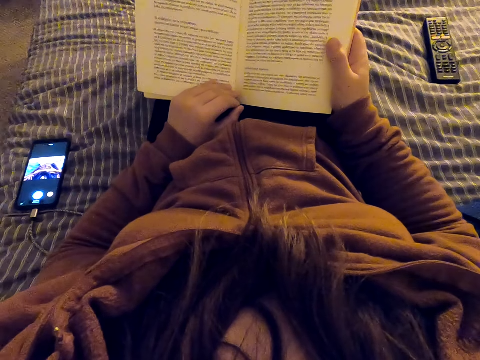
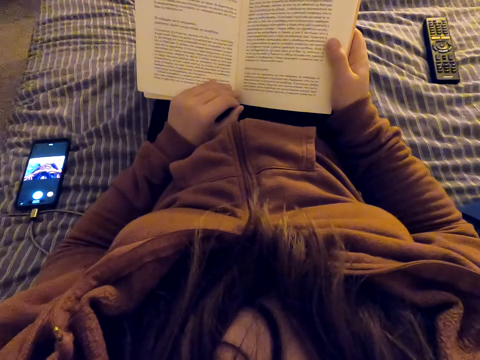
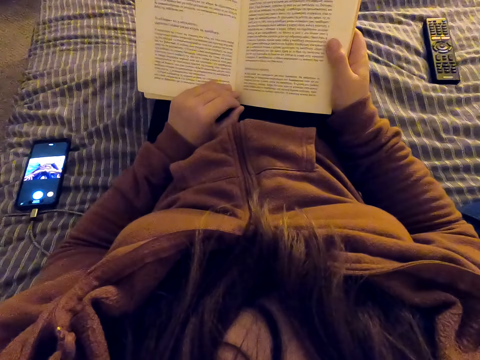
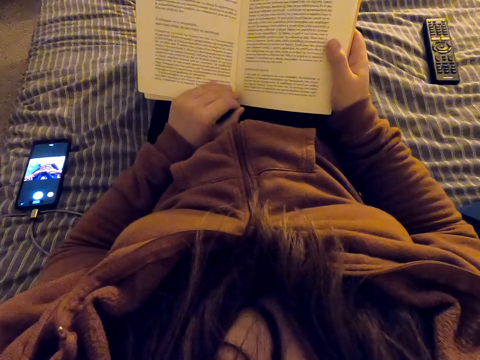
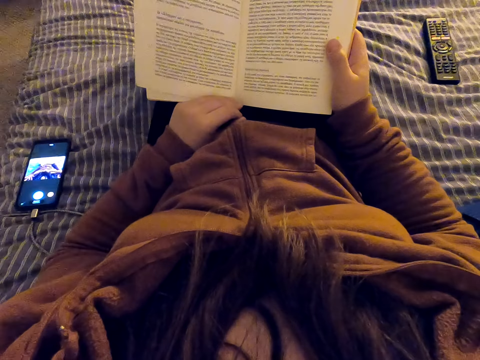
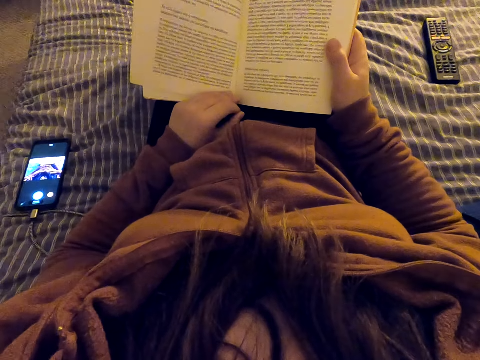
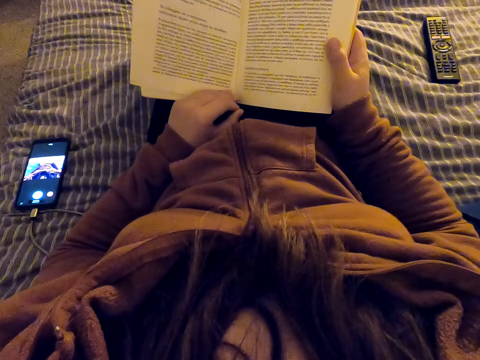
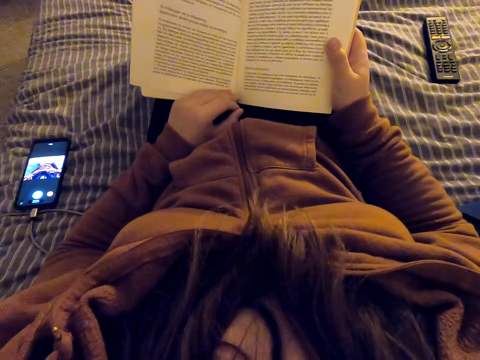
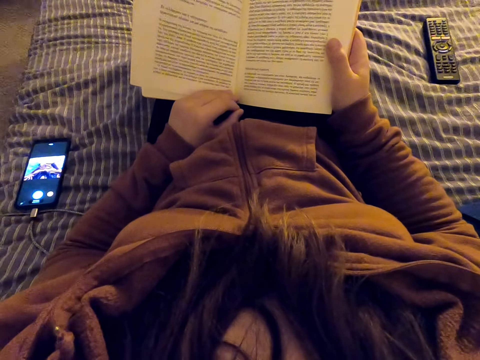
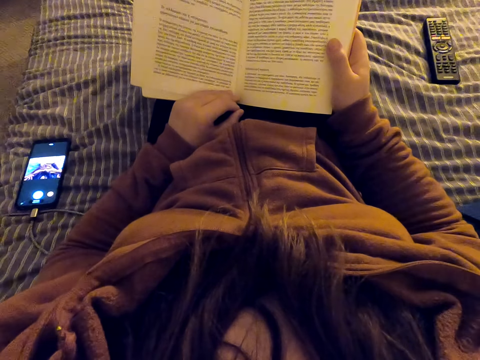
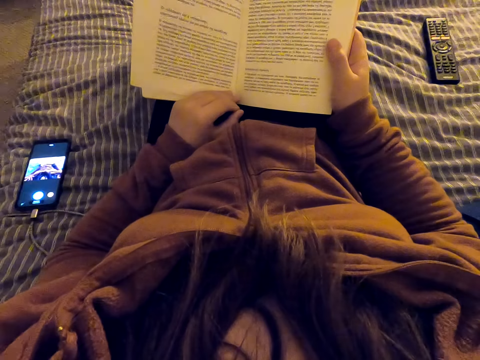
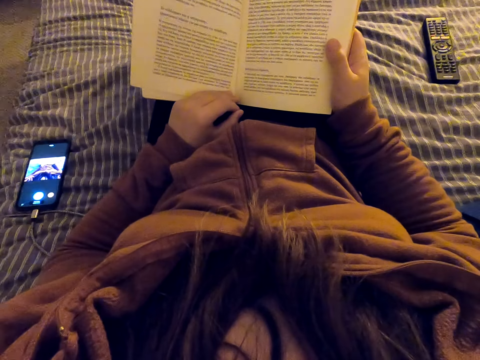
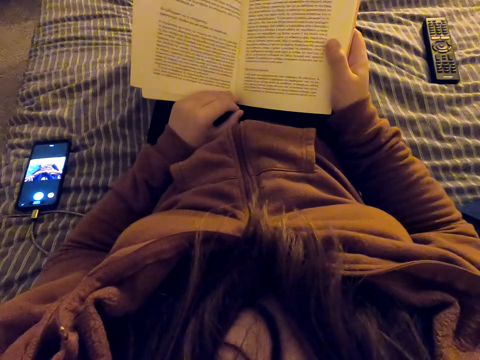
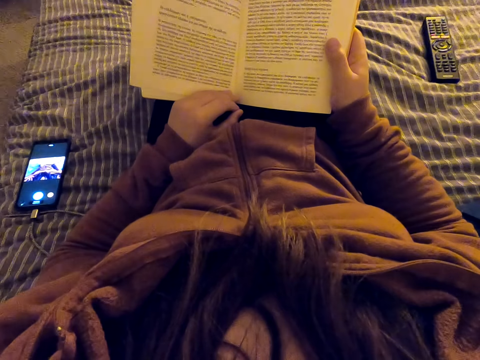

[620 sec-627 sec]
The camera wearer moves the left hand.

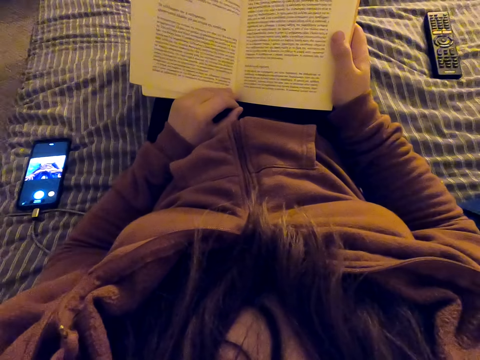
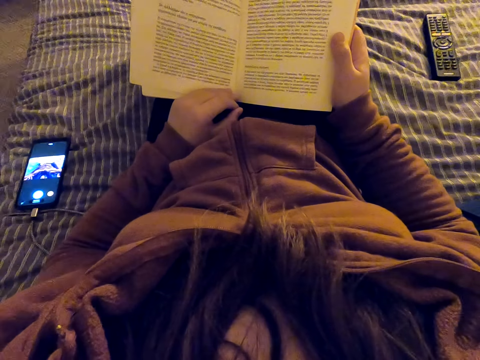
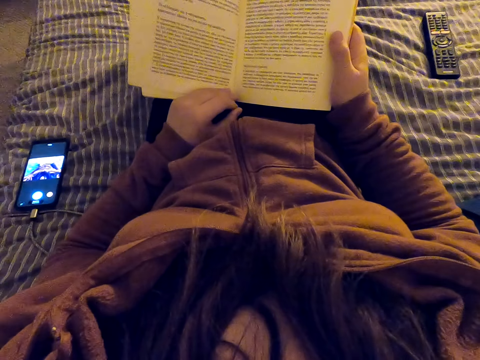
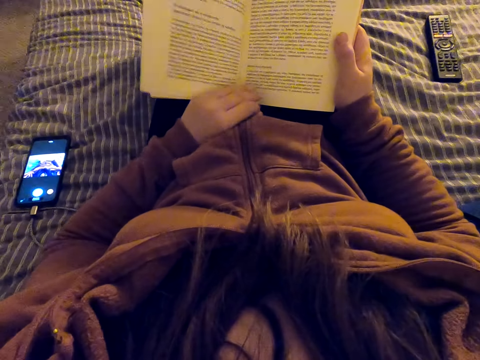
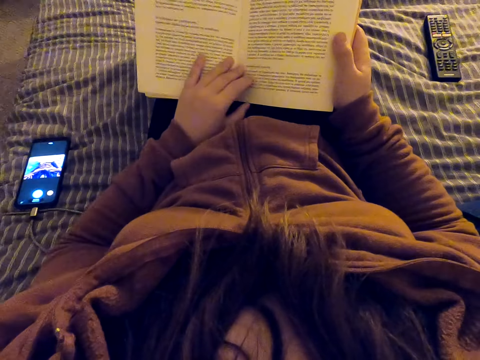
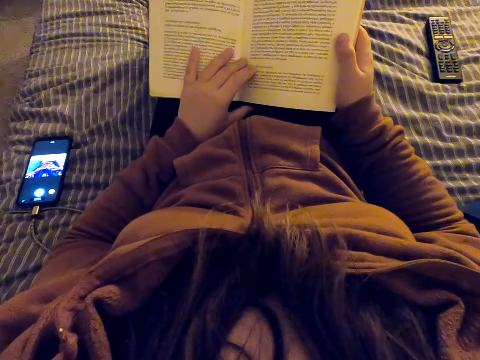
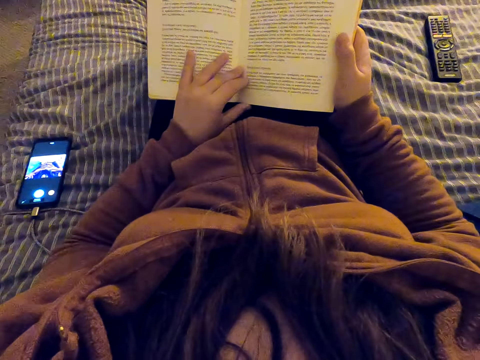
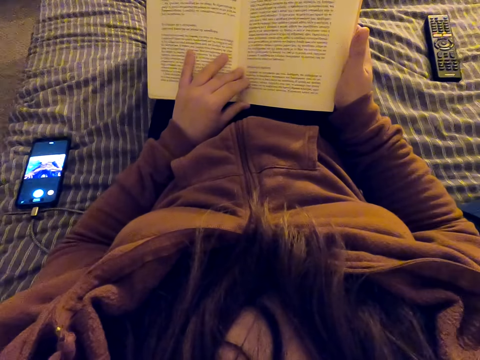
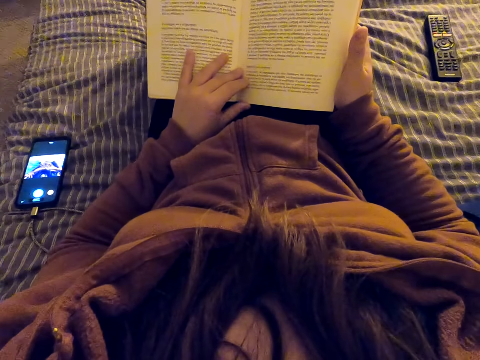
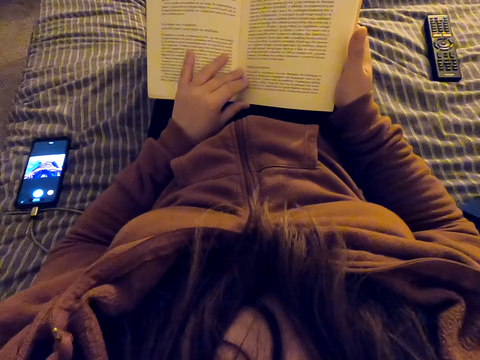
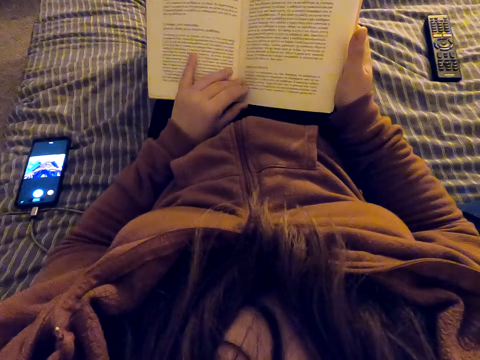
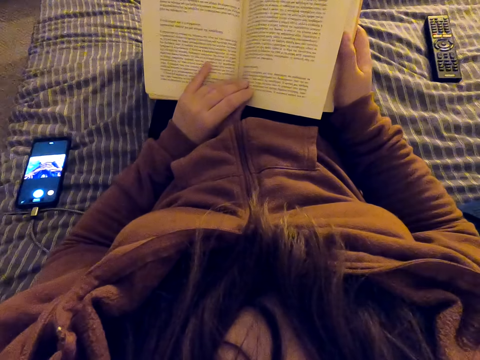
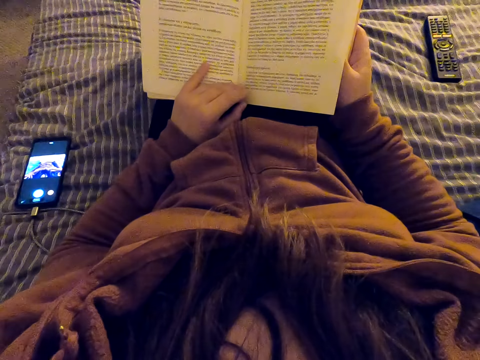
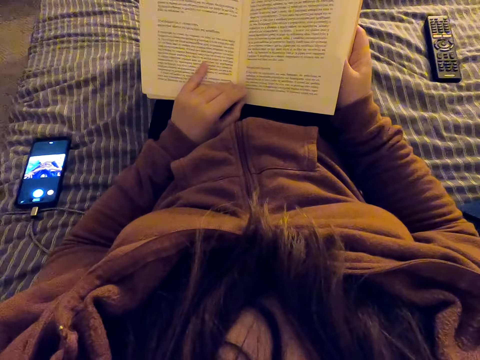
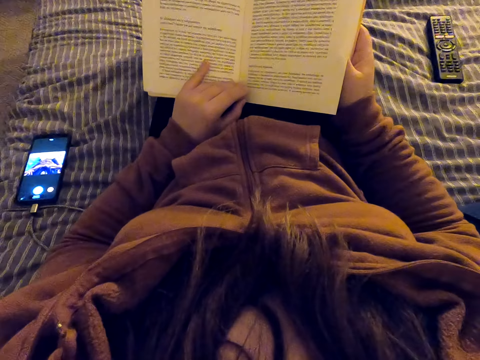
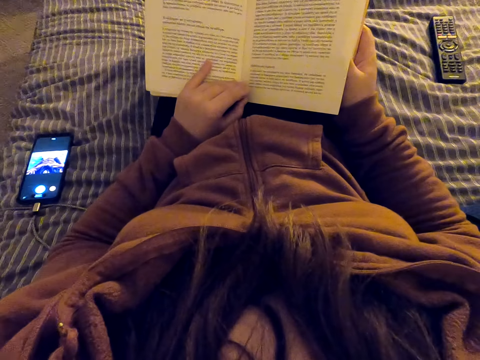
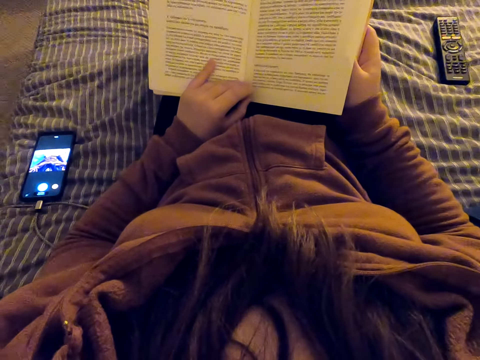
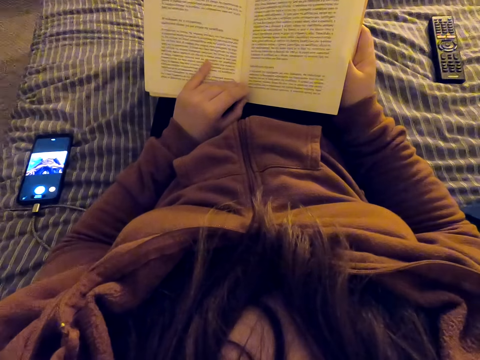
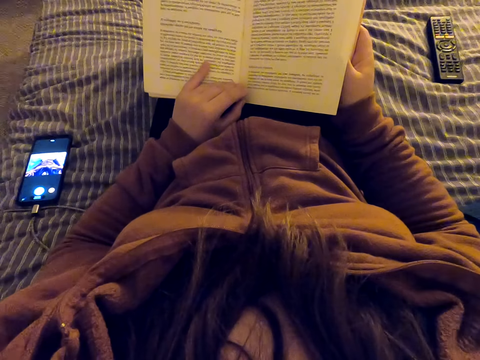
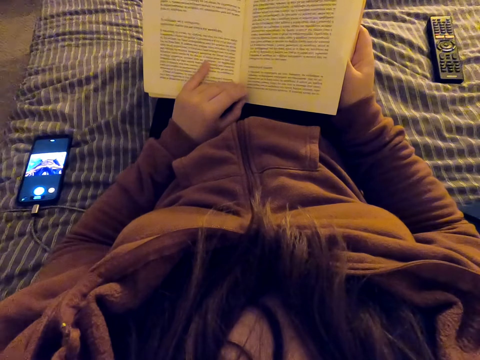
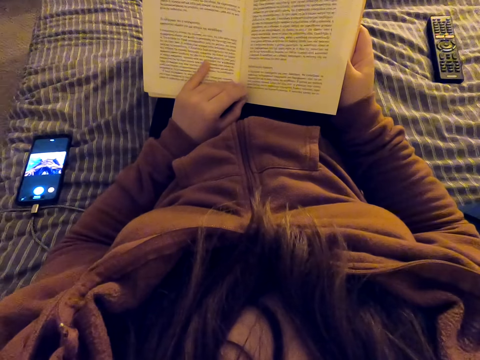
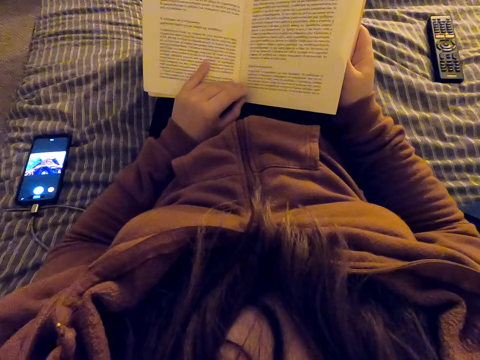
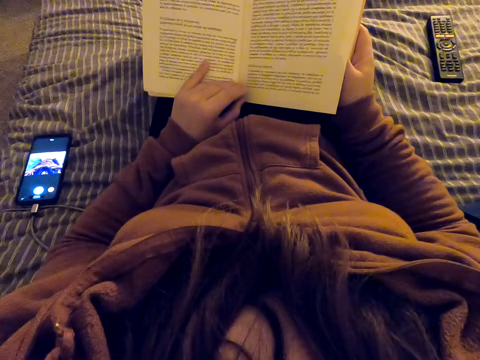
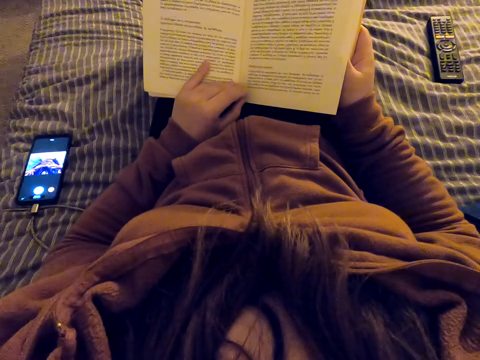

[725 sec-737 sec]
The camera wearer straightens a hand. They move the right hand. They read a book. They lift a page. They align a page of the book. They read the book.

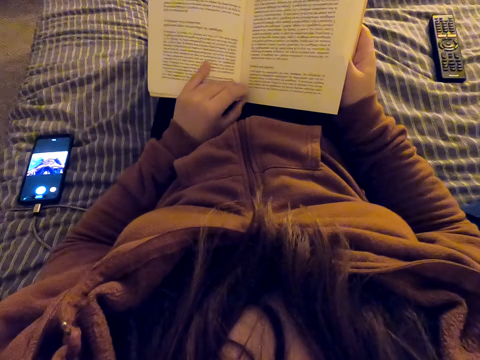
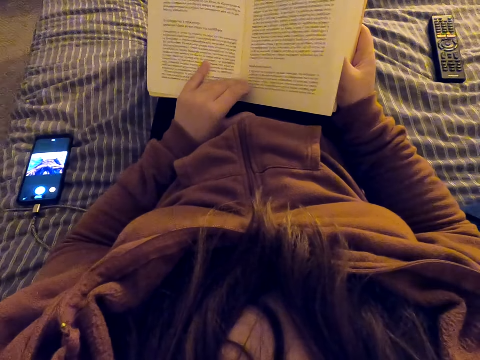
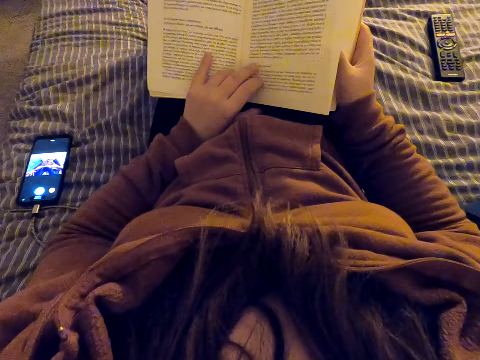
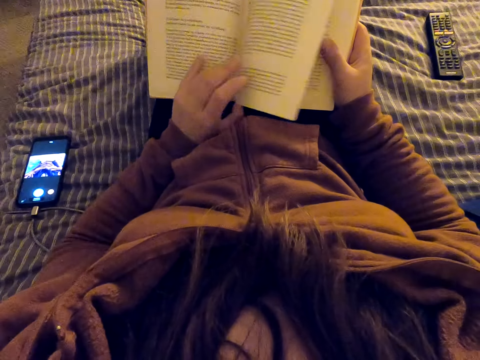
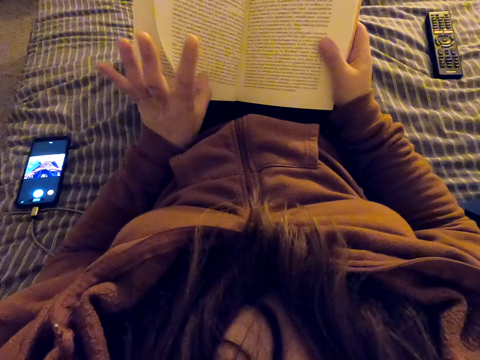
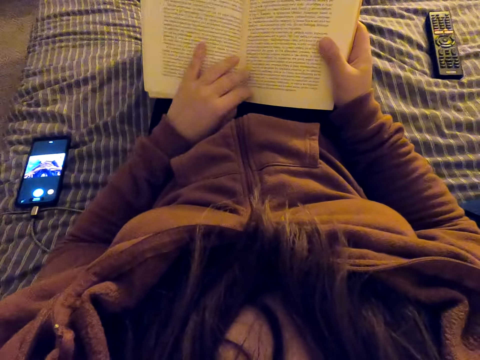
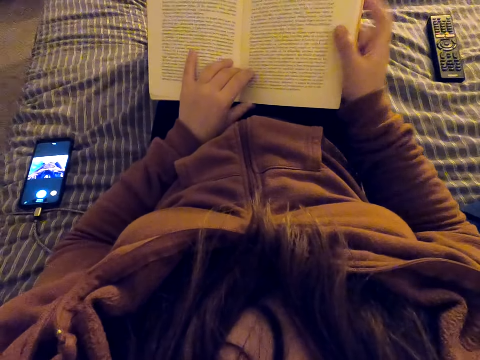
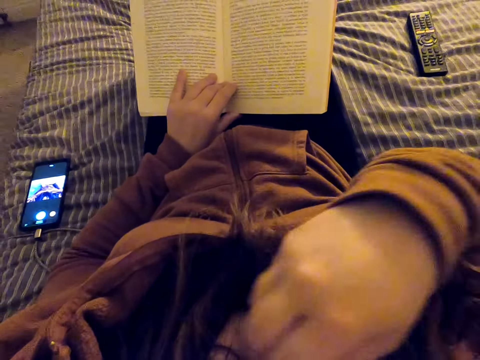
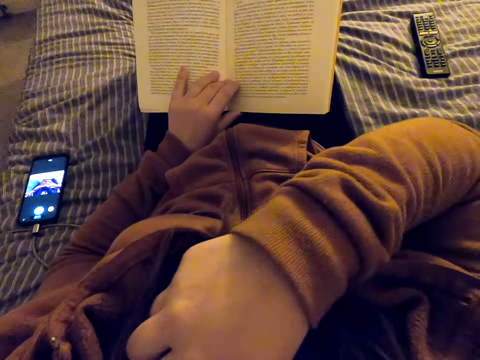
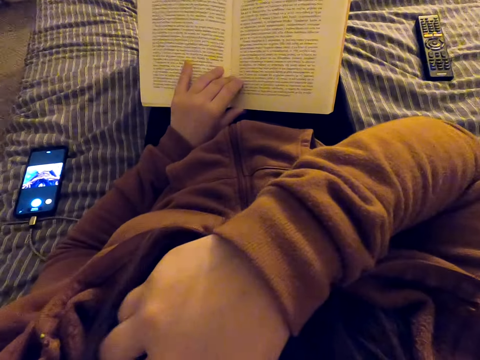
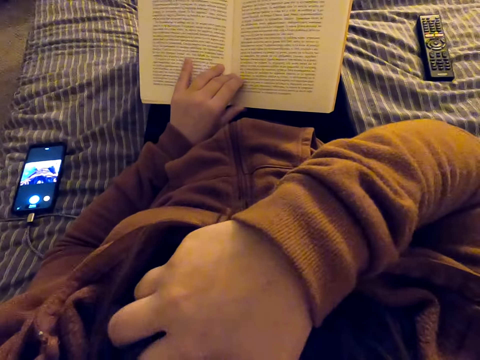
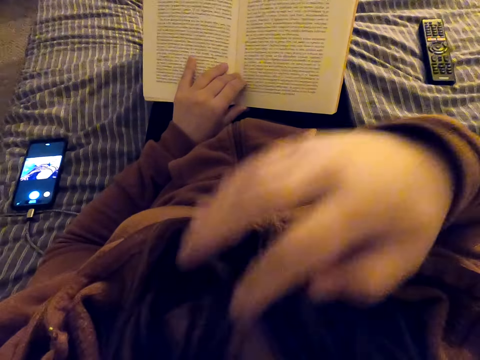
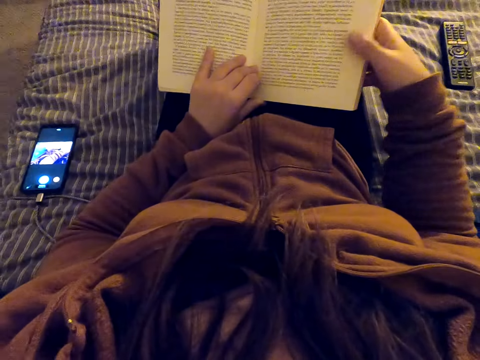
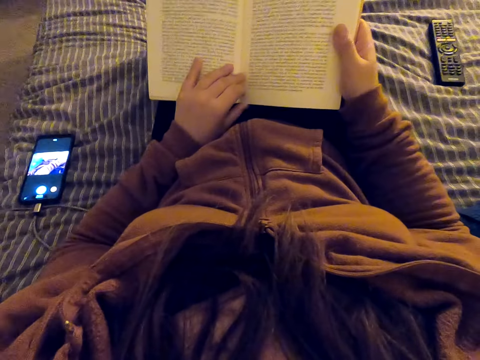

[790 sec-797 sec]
The camera wearer turns a page of a book. They scratch the chest. They hold the book with the right hand. They read the book.
